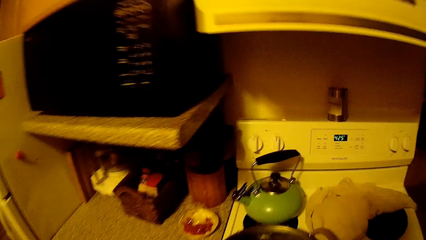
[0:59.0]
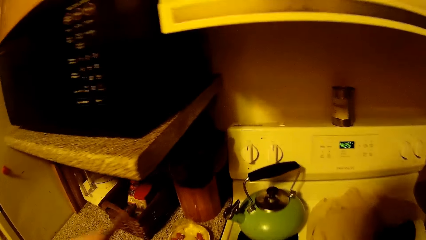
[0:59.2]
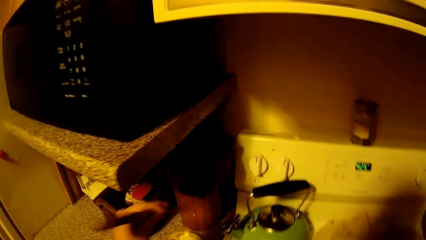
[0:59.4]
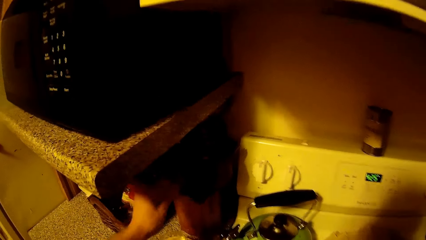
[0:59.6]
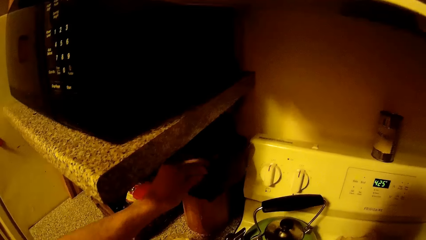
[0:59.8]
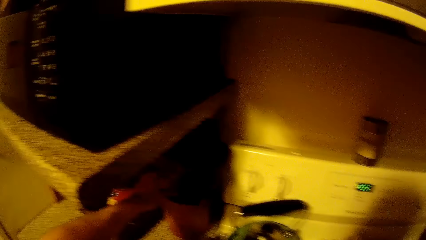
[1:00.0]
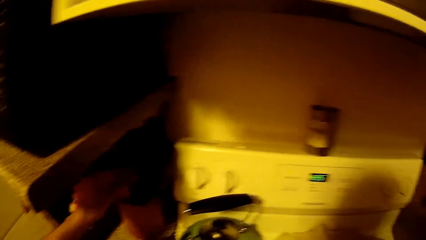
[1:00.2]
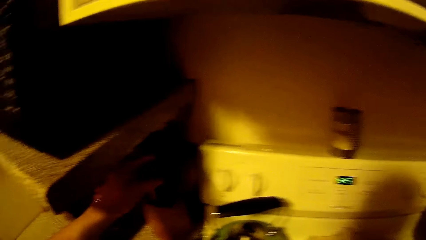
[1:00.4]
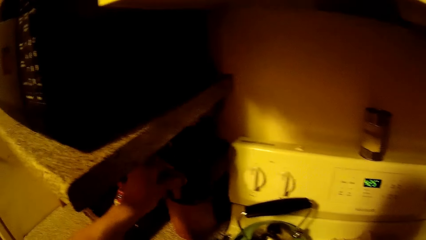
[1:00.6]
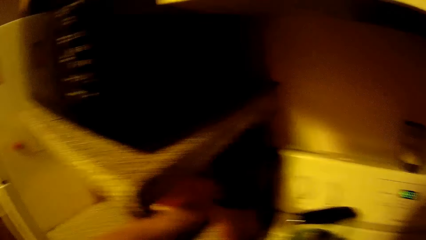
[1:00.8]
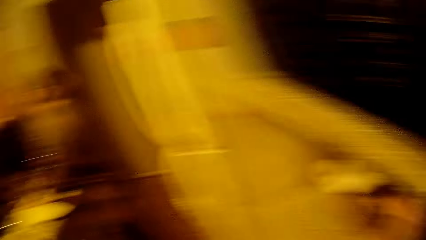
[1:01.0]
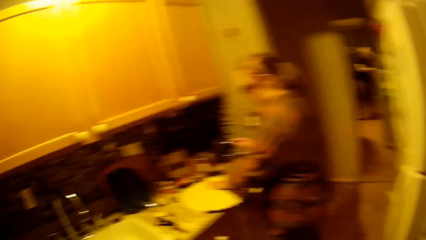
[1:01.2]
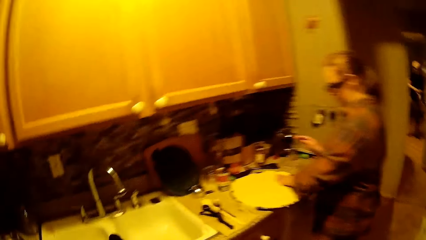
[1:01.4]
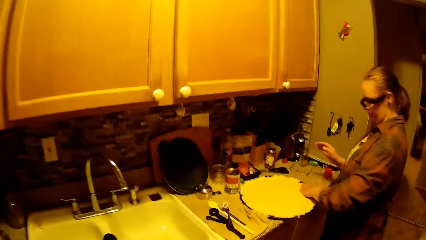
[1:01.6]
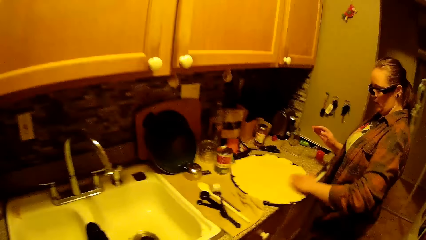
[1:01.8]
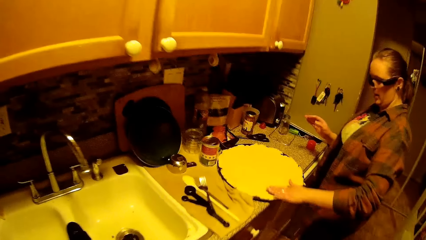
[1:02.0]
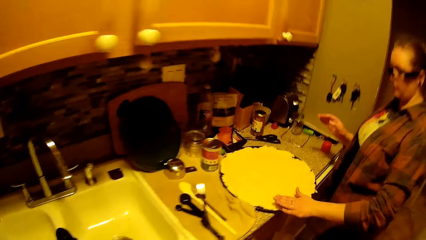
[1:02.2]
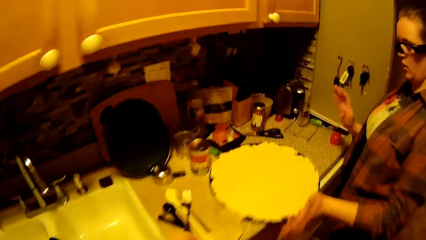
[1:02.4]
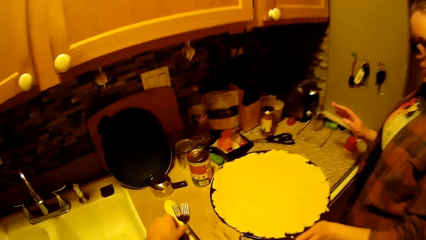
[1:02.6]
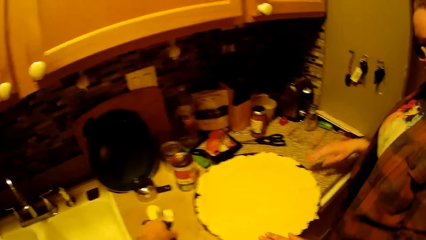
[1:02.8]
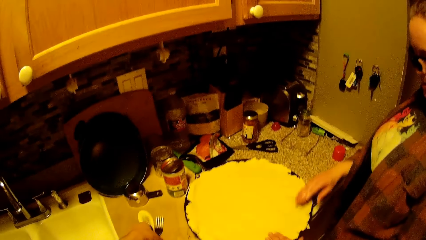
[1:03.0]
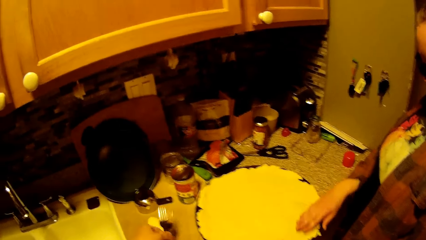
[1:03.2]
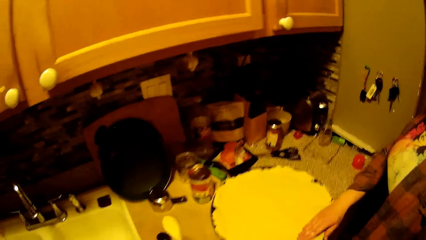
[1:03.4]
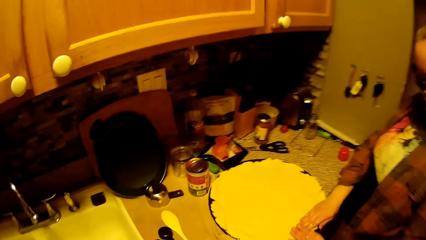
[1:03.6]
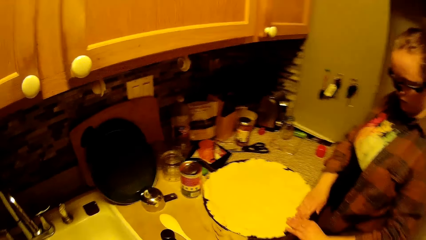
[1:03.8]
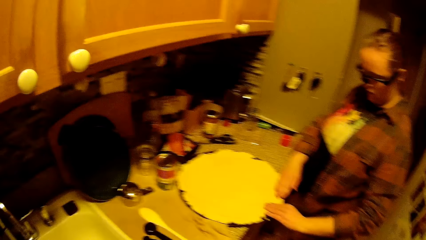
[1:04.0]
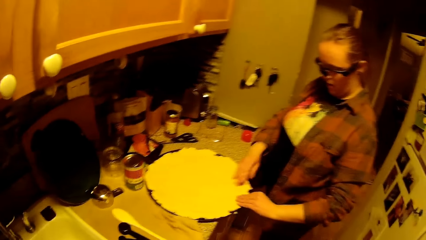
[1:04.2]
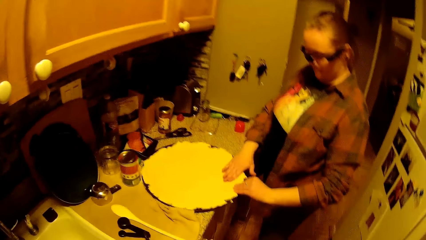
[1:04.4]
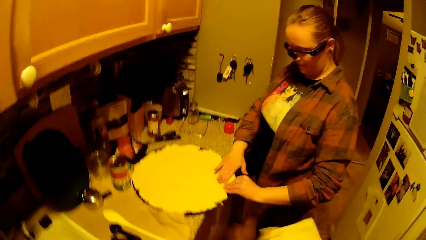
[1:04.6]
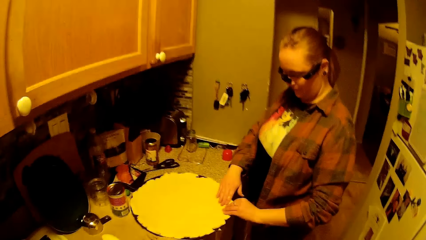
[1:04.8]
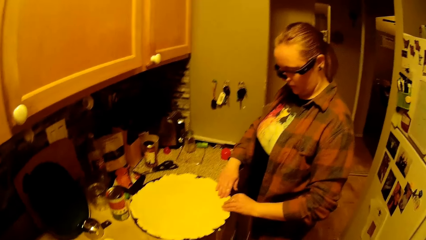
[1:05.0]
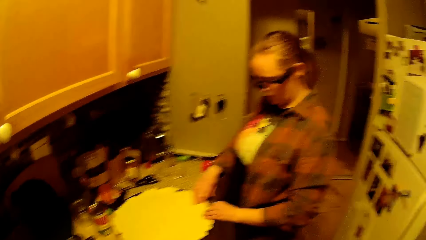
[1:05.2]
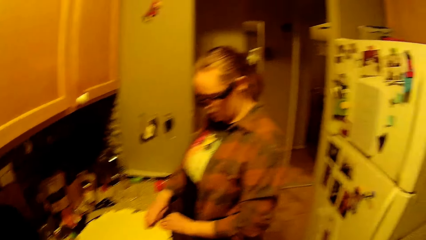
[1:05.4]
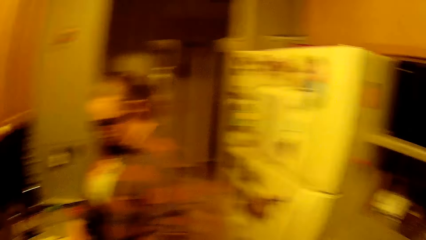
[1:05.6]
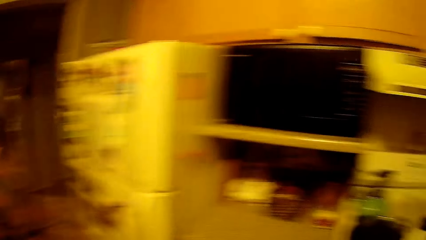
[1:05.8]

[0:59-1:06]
The camera wearer drops the wooden spatula into the wooden utensil holder with his left hand. He looks around the kitchen. The woman removes her left hand from the dressed flour in the tray on the kitchen countertop, and dresses the dressed flour in the tray on the kitchen countertop with her hands. The camera wearer picks up a fork. He converses with the woman.

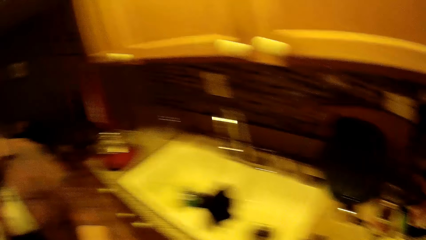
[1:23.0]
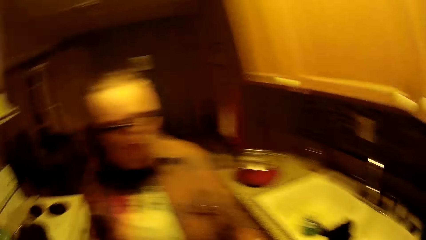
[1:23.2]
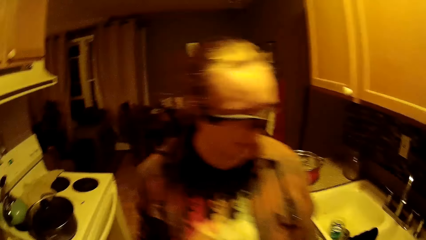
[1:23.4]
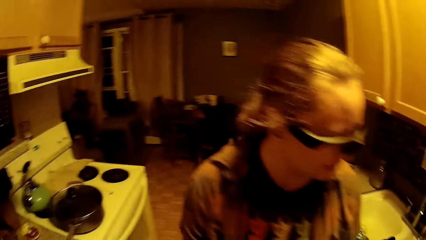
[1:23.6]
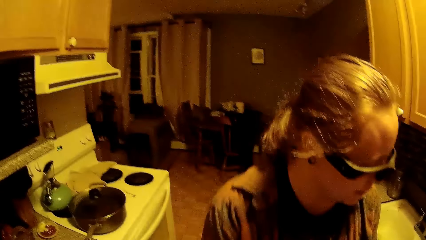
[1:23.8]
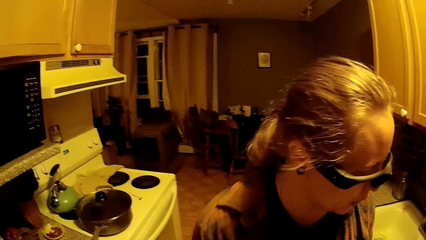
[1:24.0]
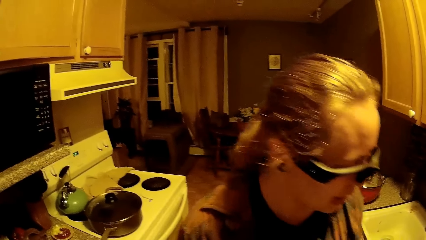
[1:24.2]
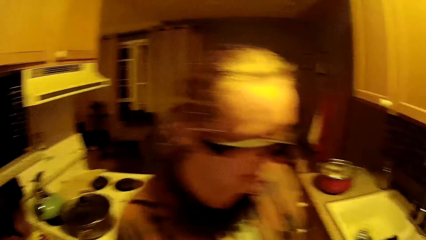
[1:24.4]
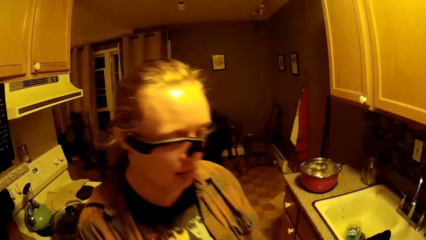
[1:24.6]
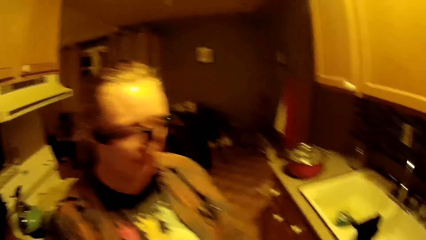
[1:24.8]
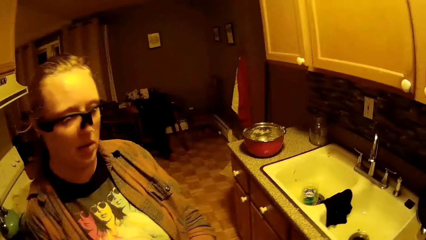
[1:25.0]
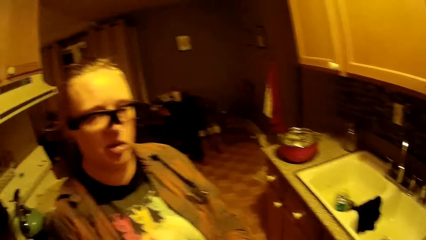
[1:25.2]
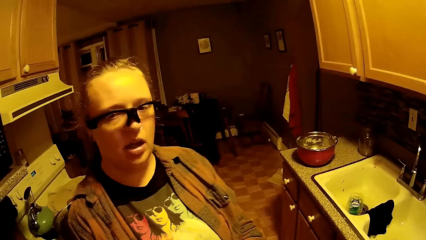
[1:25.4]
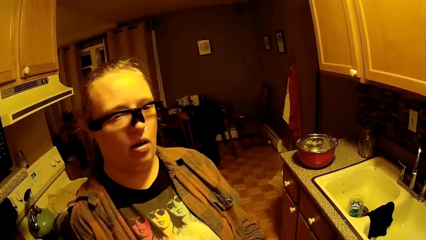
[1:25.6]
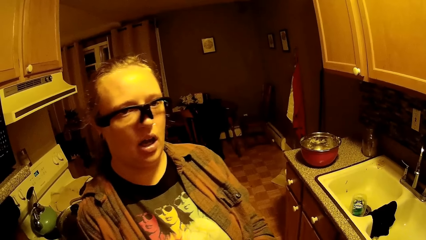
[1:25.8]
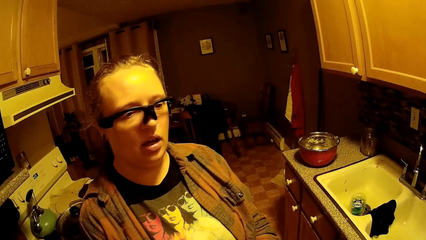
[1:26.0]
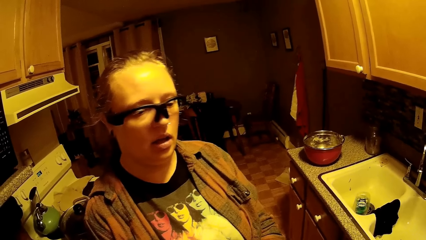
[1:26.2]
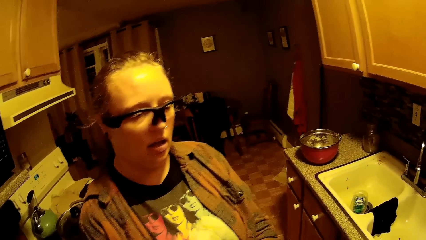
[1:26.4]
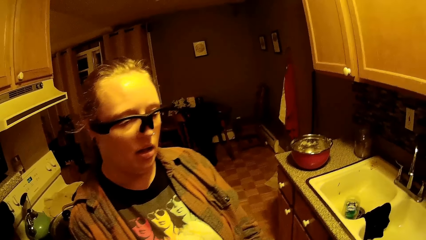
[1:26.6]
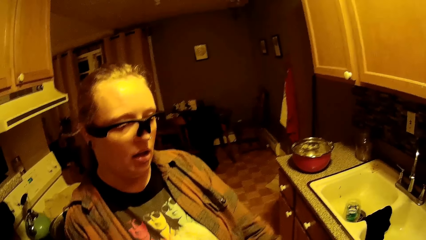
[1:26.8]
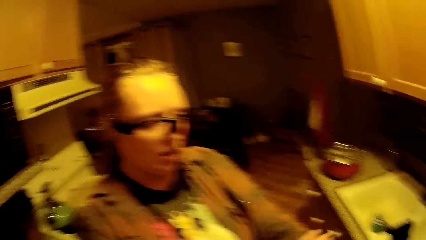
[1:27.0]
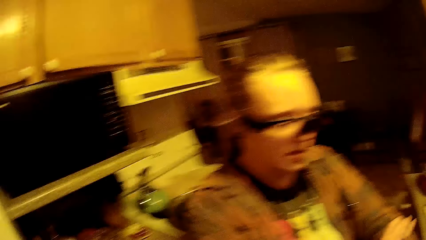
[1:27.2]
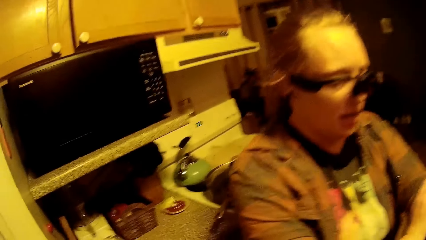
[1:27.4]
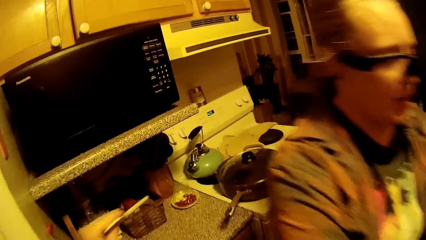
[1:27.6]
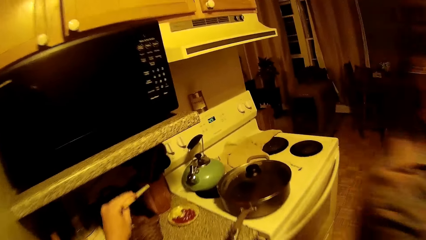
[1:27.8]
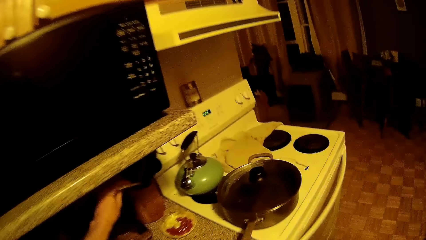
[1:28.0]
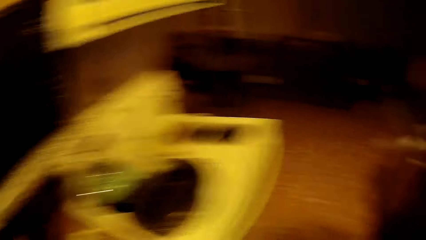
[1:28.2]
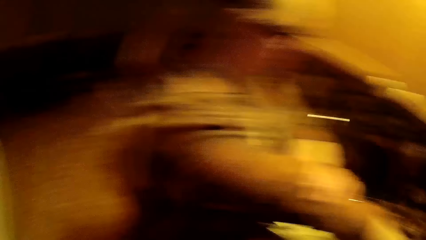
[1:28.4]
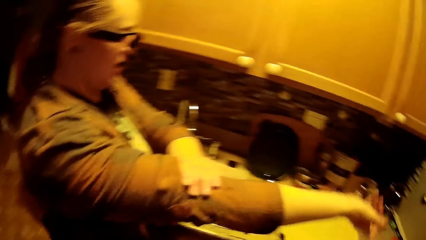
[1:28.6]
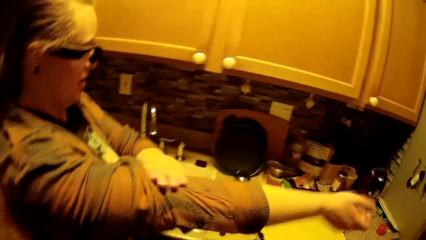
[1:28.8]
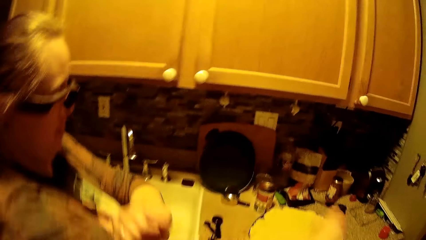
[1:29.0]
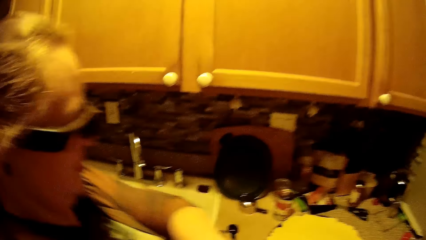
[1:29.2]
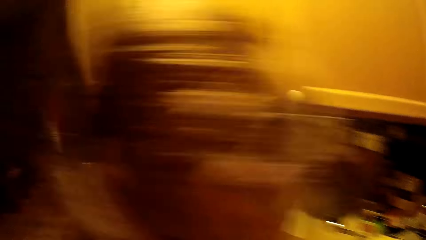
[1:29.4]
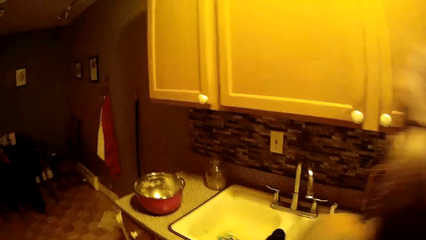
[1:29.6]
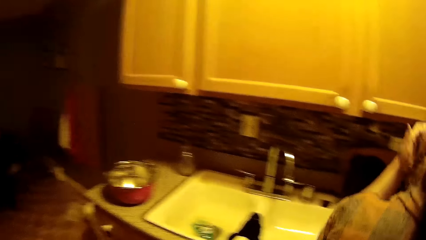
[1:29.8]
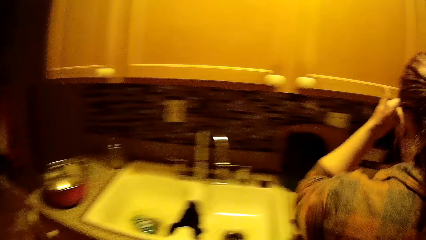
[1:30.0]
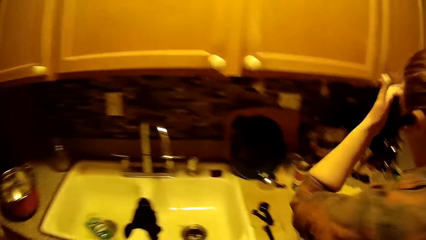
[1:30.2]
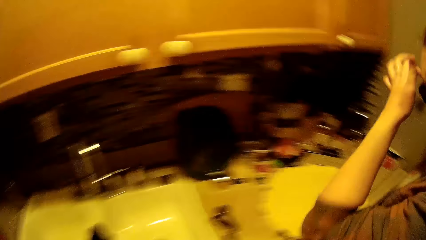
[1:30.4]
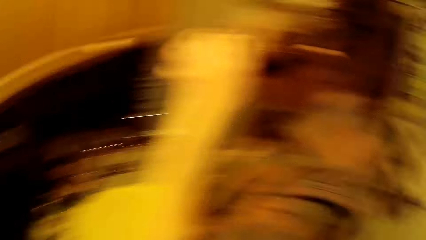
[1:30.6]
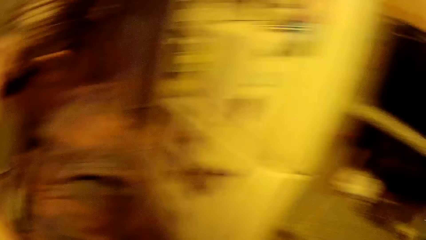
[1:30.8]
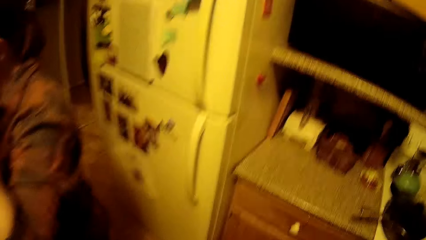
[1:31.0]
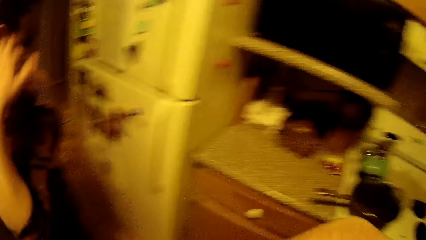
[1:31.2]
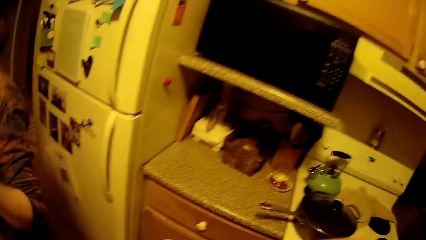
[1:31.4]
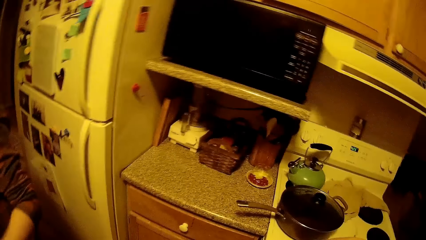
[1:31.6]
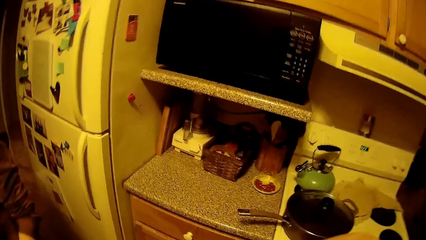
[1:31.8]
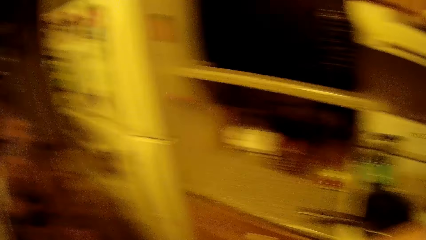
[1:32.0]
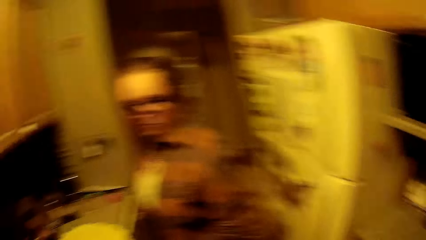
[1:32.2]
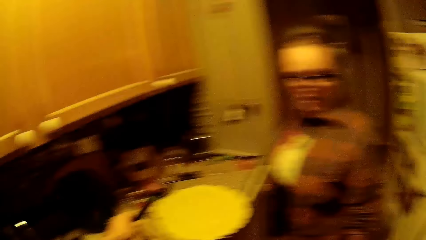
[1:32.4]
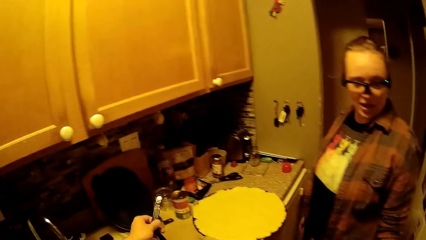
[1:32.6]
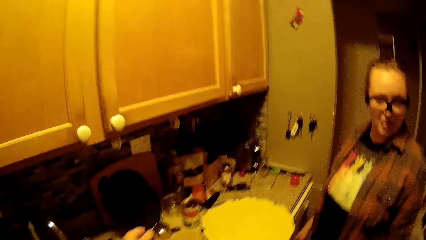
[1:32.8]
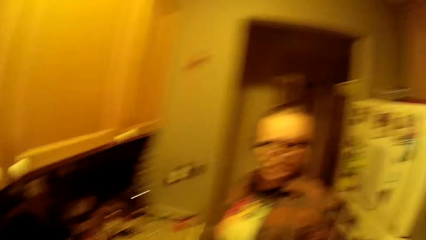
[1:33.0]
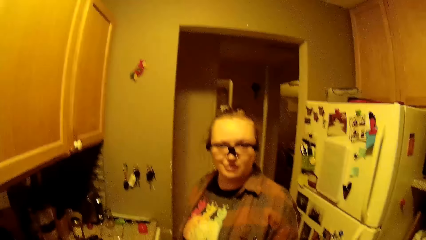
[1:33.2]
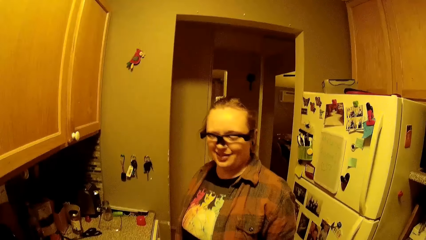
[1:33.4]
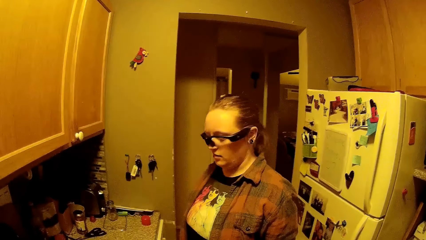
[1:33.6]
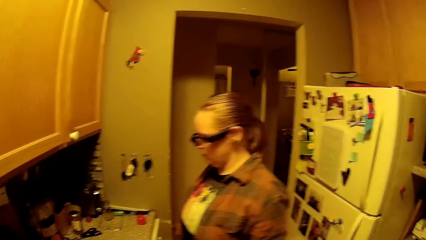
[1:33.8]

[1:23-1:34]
The woman converses with the camera wearer. The camera wearer places a chopstick into the wooden utensil holder. They look around the kitchen. The woman adjusts her right sleeve with her left hand. The camera wearer converses with the woman. The woman touches her face with her left hand. She responds to what is said in the kitchen.
